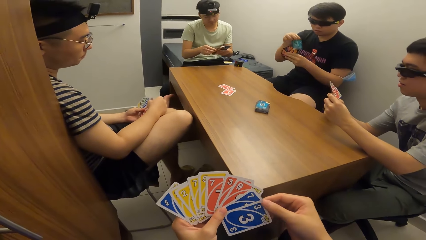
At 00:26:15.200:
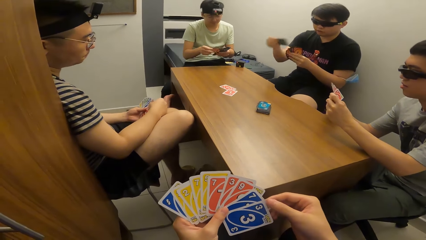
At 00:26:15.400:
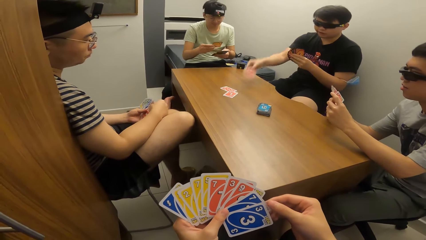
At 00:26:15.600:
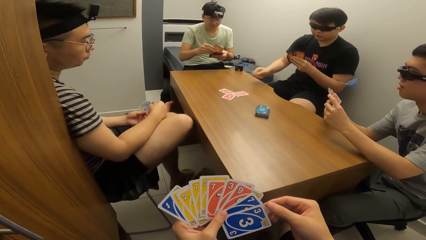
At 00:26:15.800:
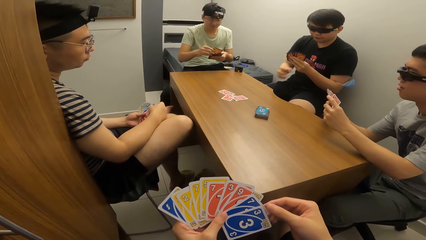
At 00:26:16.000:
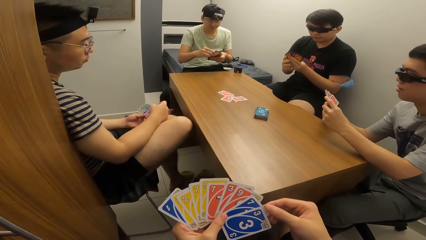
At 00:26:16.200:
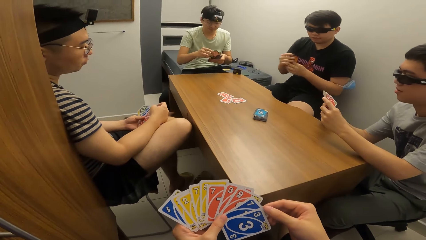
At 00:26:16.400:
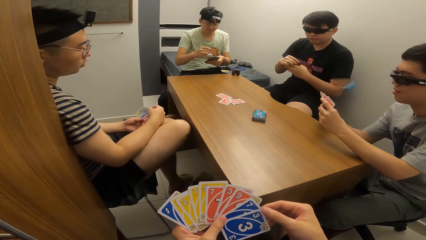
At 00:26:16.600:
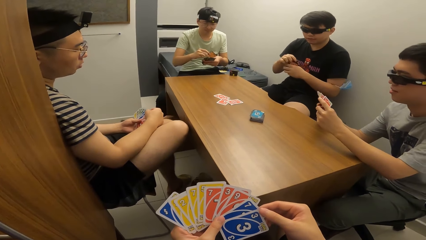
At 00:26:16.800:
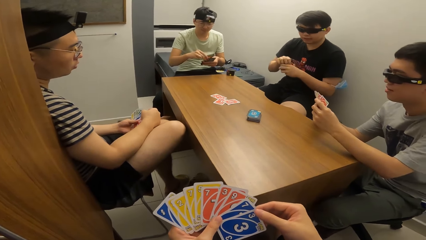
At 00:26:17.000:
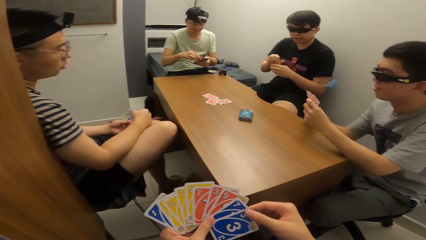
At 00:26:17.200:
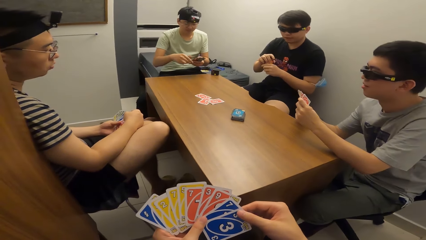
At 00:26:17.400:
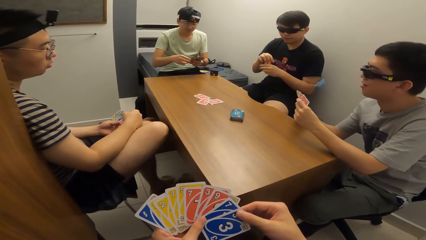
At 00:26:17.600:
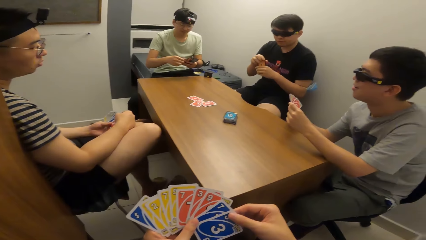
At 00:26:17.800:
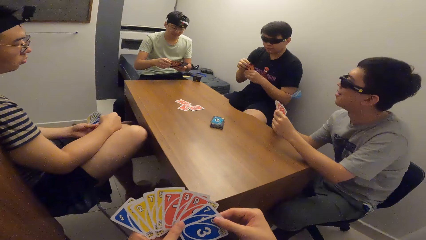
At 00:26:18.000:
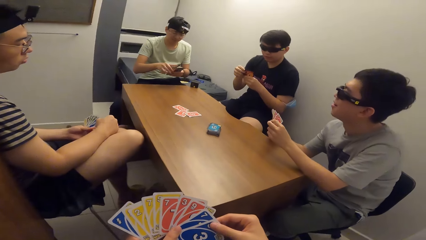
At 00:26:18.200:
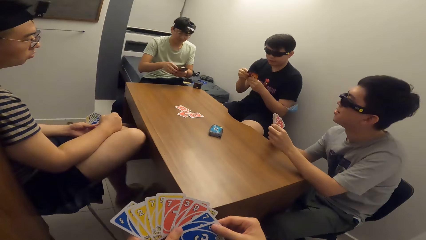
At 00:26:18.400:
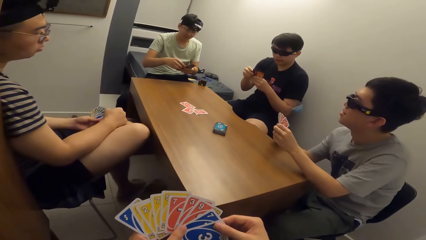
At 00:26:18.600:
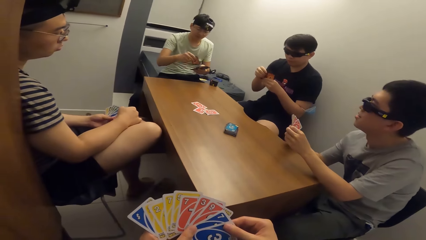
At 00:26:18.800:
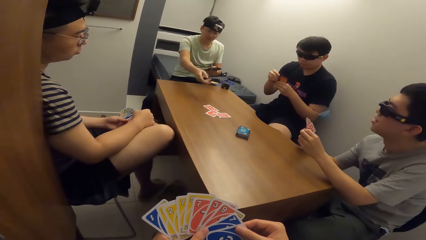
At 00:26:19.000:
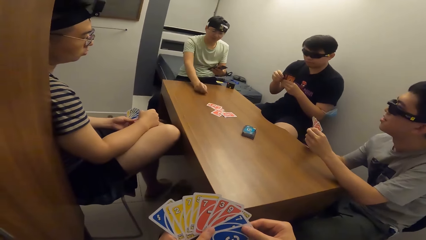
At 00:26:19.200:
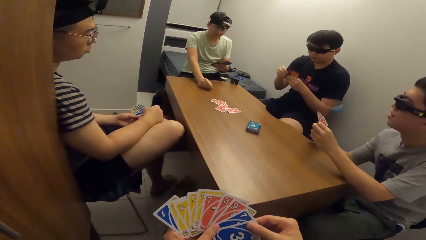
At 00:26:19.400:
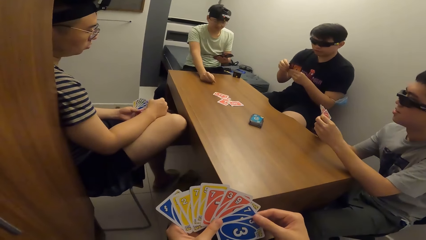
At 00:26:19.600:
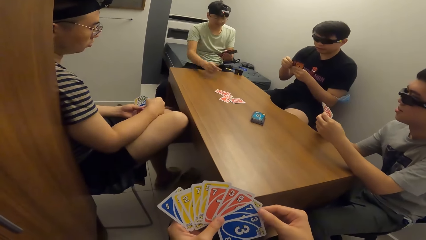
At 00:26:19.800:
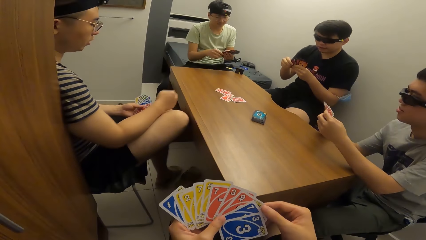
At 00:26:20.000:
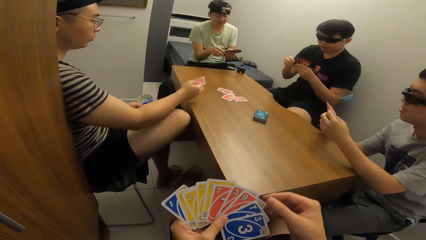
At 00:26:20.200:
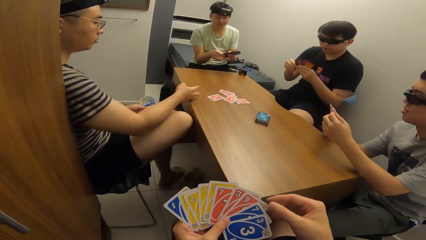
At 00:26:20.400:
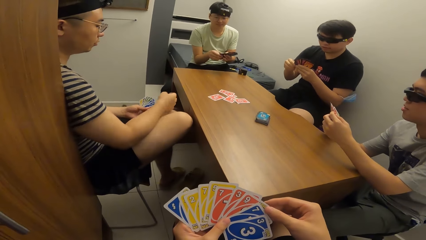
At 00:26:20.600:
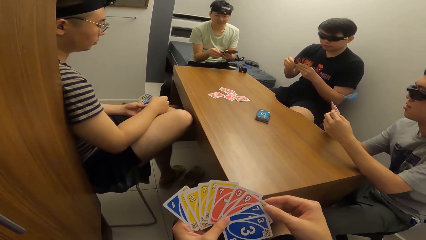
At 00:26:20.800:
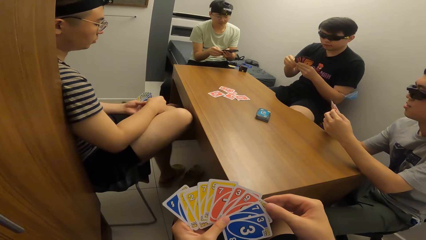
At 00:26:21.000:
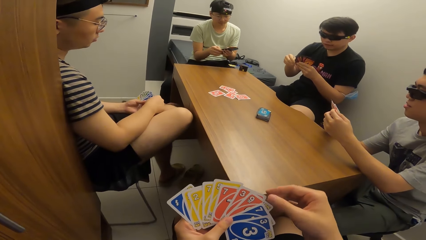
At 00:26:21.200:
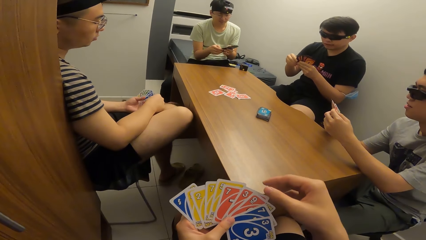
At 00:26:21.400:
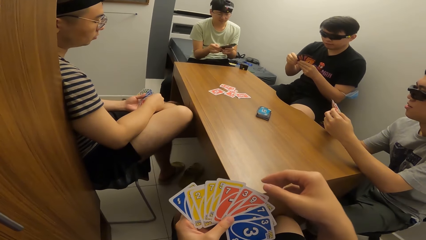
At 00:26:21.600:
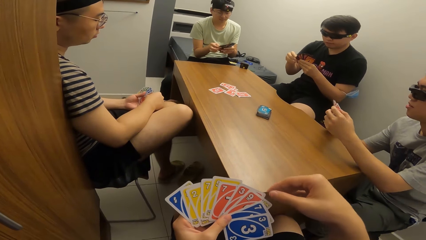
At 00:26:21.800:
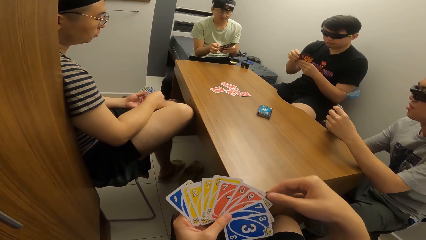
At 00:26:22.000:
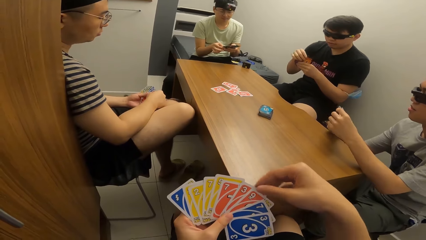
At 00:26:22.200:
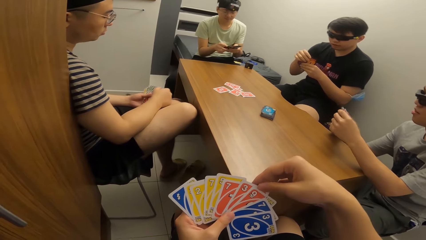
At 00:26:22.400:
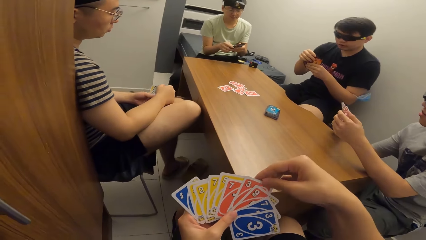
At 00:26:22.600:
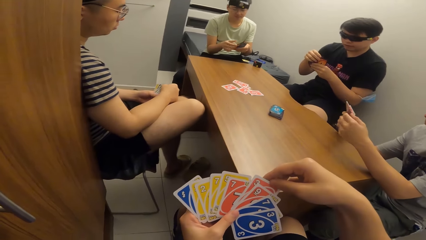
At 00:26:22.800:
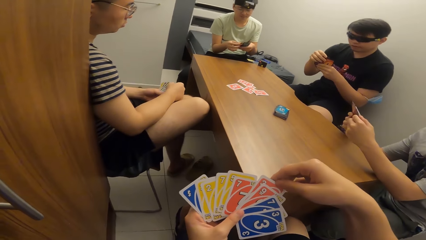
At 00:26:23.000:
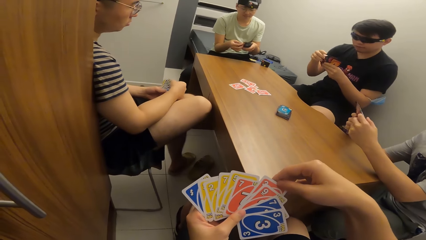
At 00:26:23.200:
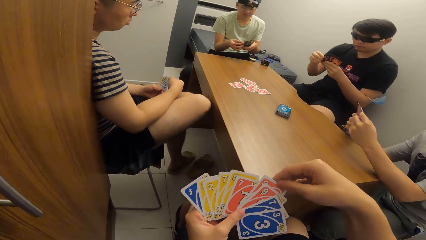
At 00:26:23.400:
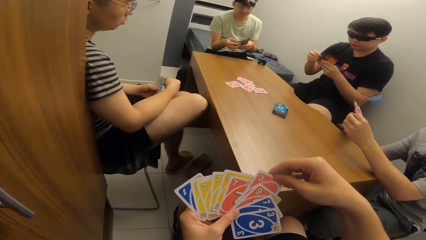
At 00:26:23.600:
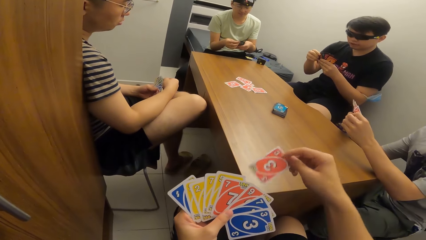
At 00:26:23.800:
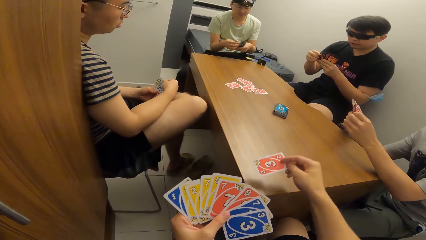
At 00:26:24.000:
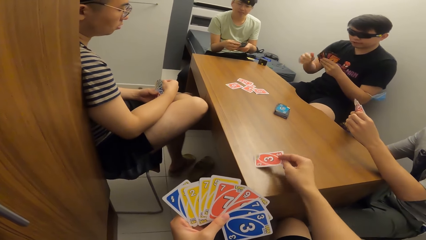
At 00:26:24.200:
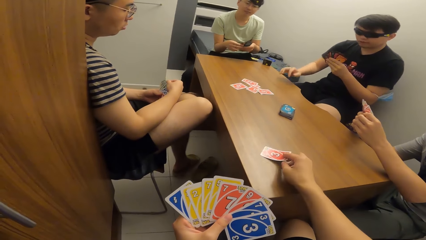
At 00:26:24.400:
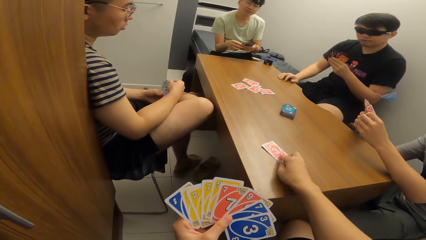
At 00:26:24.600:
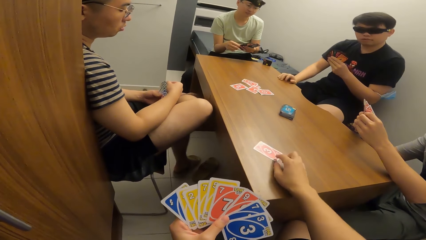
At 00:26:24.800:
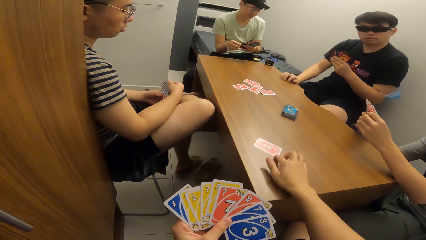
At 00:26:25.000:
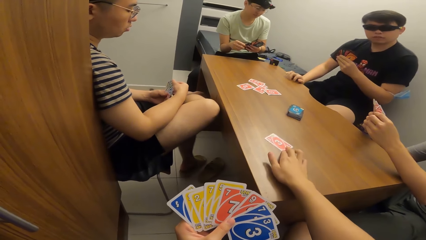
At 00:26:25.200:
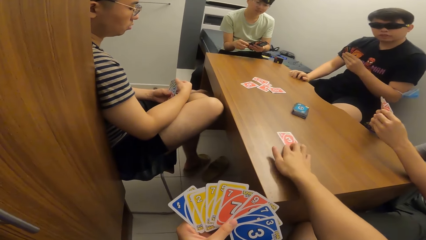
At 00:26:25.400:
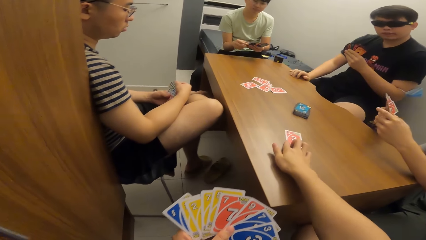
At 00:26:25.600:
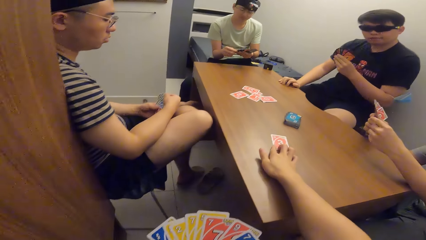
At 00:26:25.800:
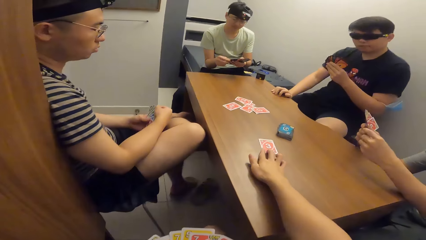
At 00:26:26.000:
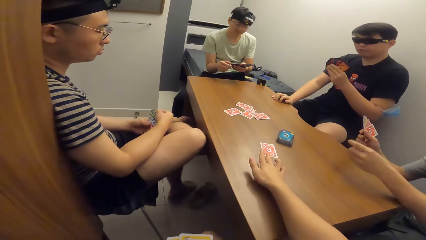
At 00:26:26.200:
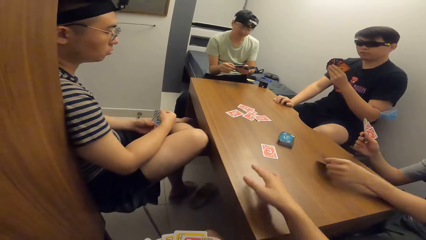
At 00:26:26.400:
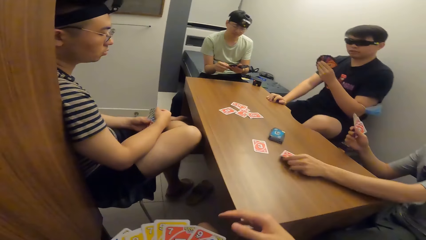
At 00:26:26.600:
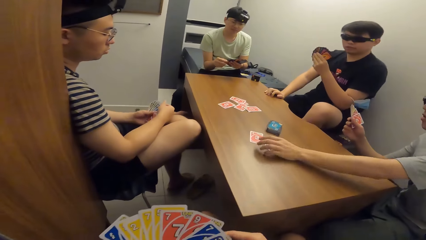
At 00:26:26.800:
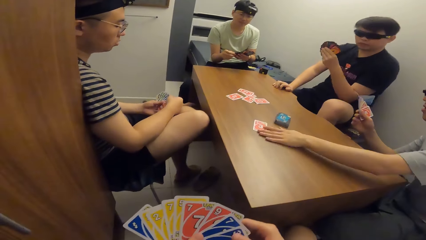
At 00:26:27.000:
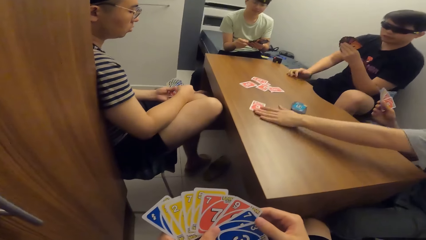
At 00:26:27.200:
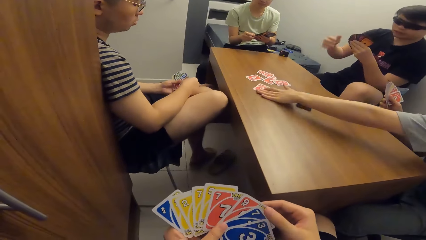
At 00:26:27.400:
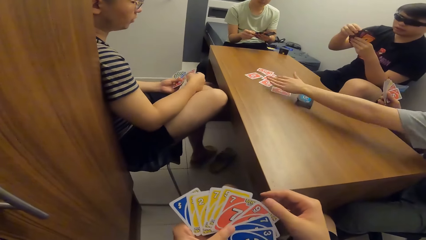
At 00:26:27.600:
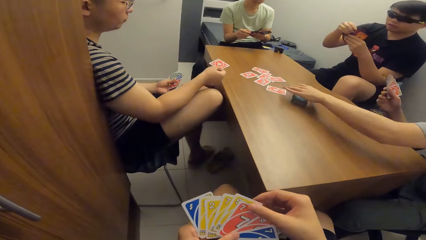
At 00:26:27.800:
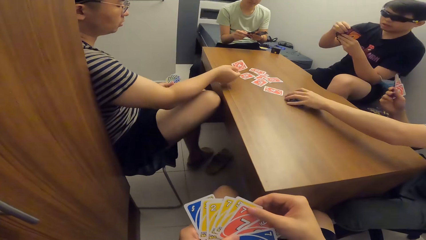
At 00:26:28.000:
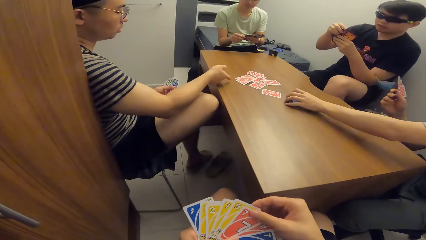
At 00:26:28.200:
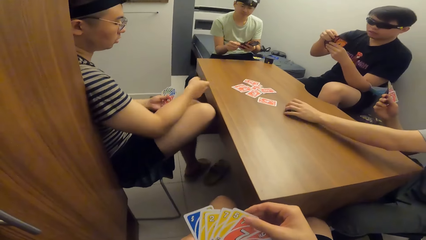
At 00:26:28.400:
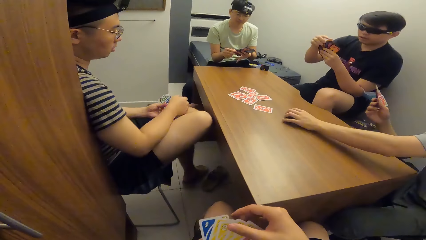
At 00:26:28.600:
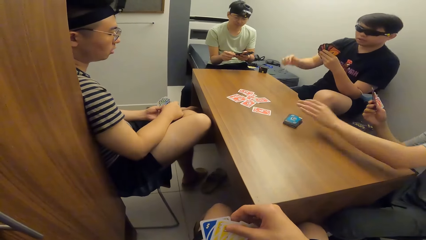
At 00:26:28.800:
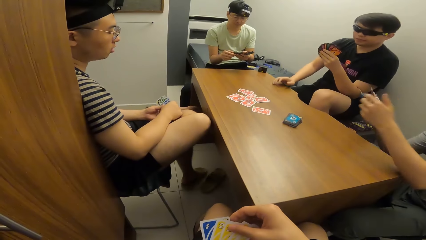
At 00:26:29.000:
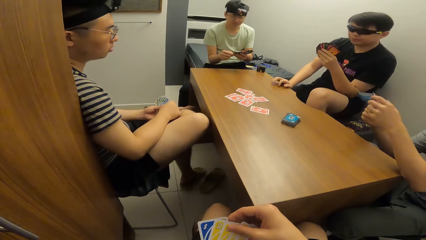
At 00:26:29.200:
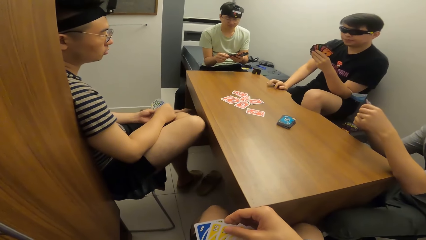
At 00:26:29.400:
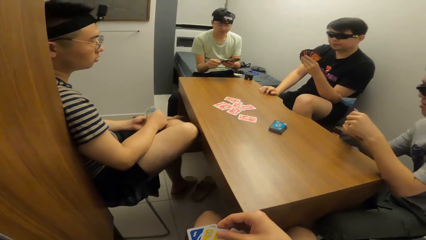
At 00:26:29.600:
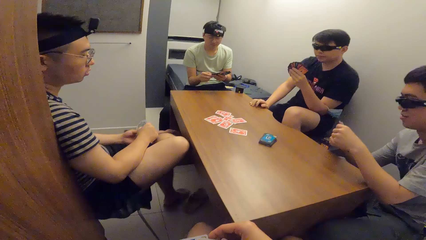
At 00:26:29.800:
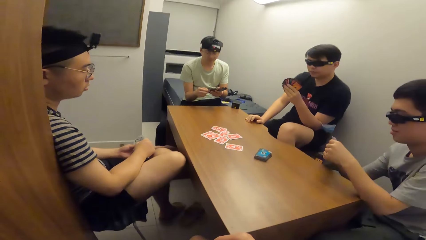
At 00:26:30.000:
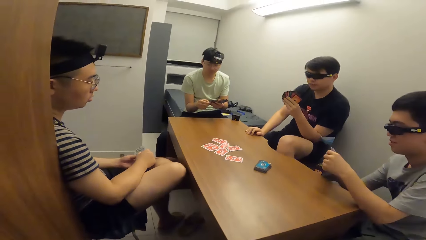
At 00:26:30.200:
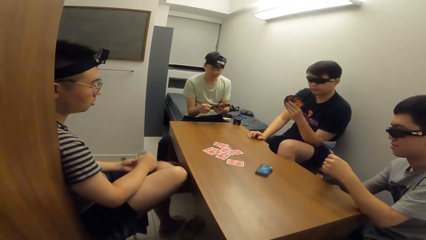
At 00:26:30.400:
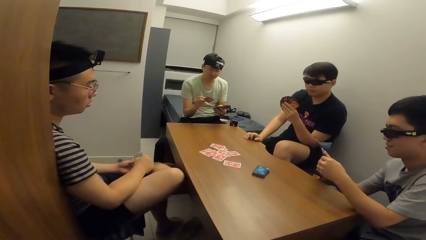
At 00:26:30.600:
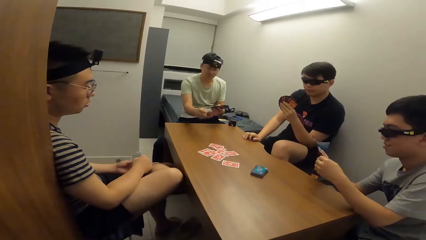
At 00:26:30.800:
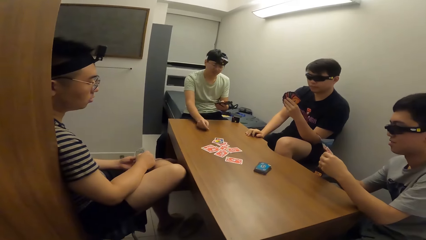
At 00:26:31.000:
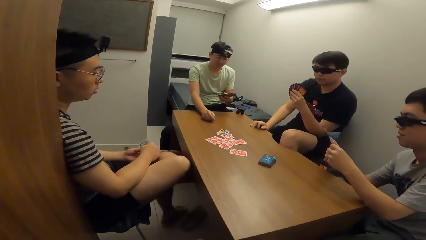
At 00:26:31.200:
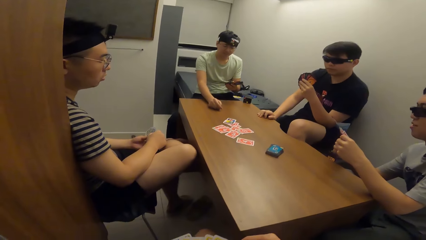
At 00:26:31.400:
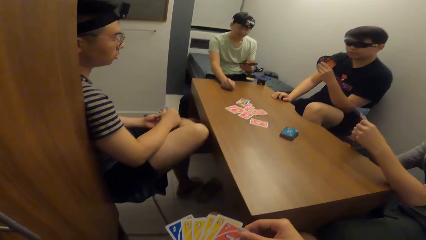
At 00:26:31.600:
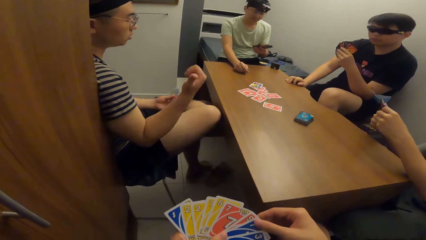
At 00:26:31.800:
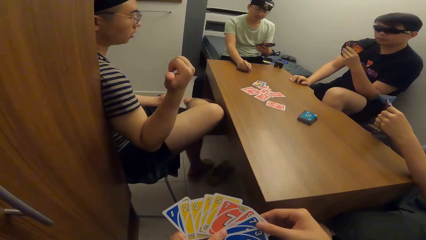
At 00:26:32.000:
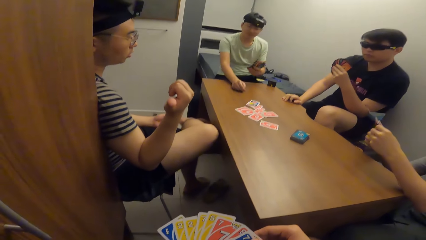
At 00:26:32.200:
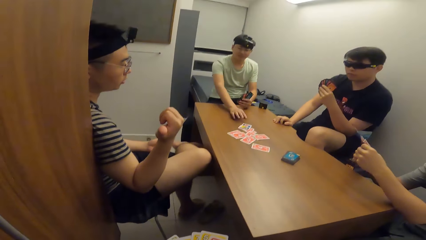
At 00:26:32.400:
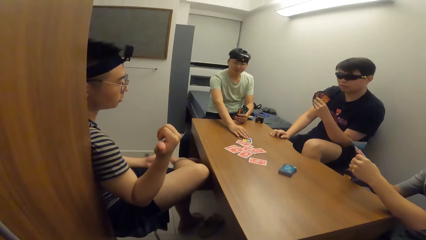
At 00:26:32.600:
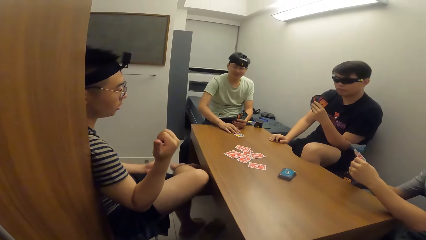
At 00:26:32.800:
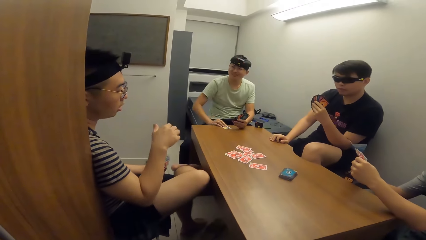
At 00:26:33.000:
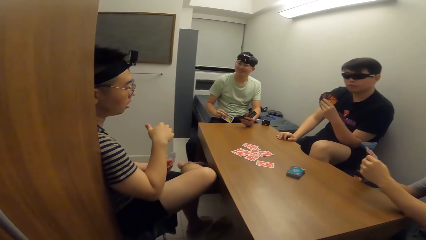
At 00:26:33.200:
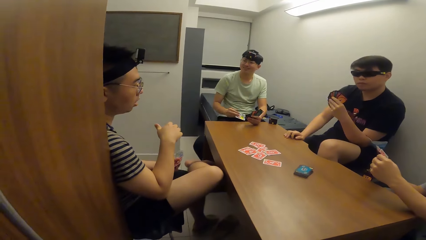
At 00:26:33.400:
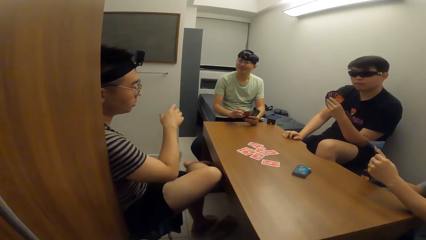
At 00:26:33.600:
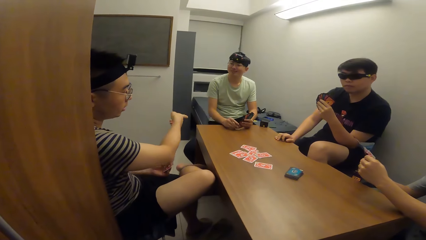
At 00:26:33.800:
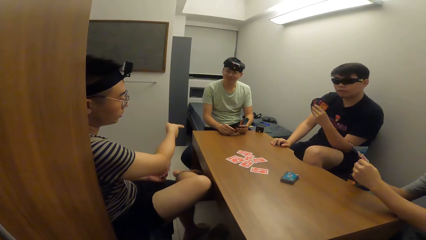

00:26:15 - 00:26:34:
A man plays a card in his right hand on the table. Another man plays a card in his right hand on the table. A third man plays a card in his right hand on the table. The camera wearer plays a card in his right hand on the table. The first man places his right hand on the table. A fourth man plays a card in his left hand on the table and adjusts the cards on the table with his left hand. The third man plays a card in his right hand on the table. The first man places his right hand on the table. The second man plays a card in his right hand on the table and drags the card off the table with his right hand.
